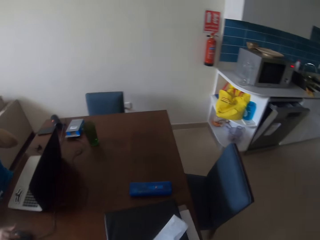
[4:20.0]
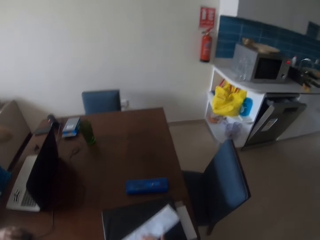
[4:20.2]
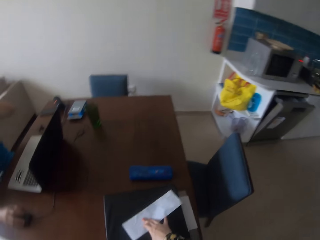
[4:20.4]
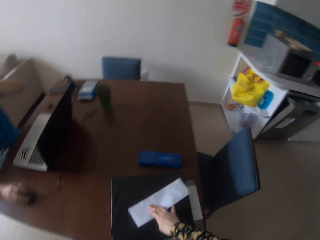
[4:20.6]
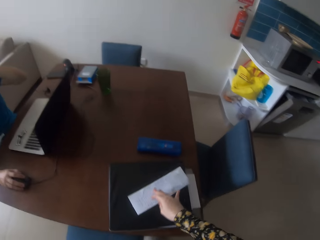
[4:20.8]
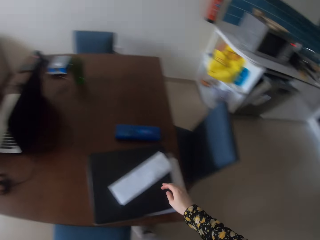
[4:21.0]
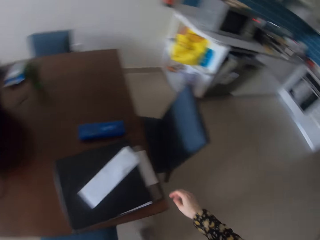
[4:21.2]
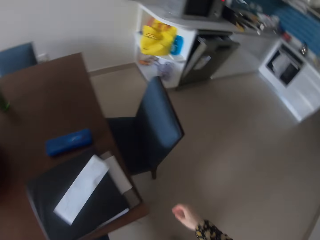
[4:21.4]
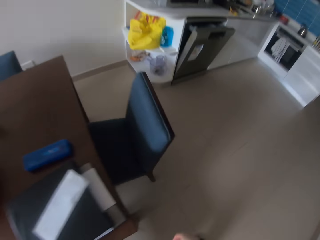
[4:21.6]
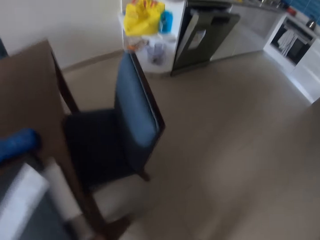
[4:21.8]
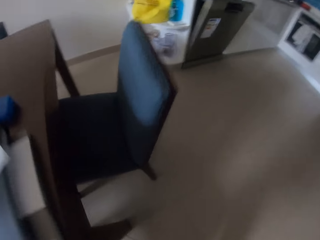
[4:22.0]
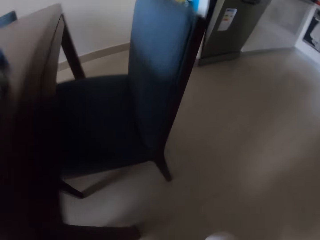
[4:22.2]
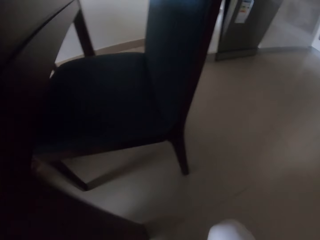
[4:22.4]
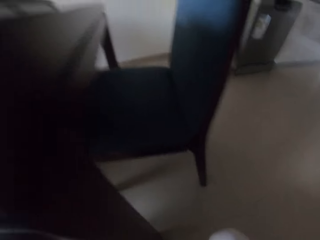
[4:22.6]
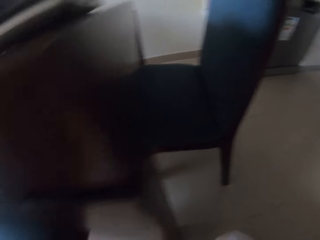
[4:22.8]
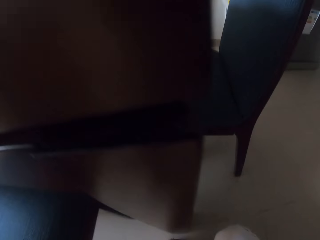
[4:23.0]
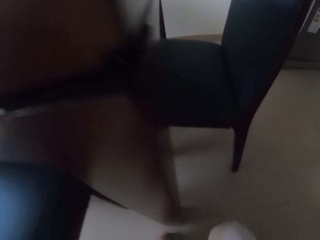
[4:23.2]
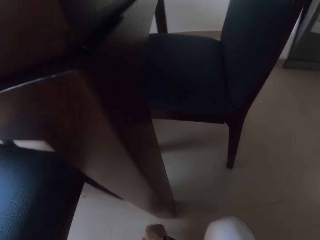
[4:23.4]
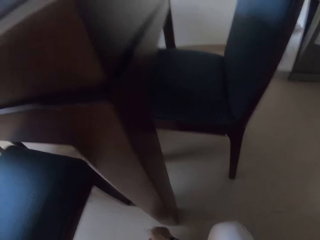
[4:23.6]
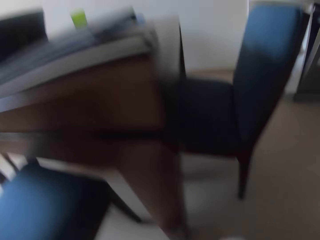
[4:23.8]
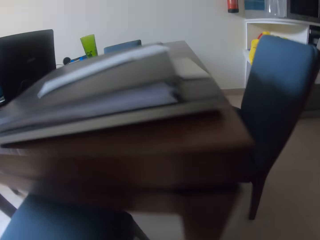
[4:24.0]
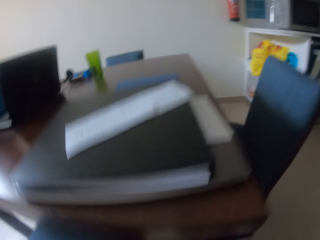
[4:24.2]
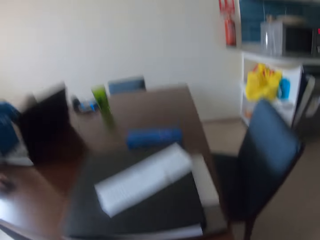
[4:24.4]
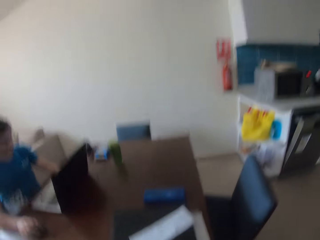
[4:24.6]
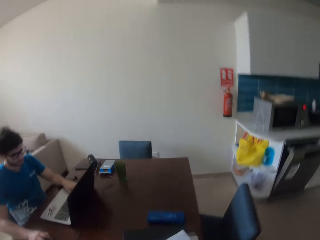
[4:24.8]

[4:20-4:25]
The camera wearer arranges the table. They hold the paper. They look under the table.

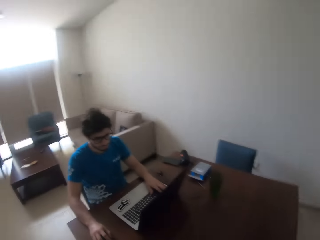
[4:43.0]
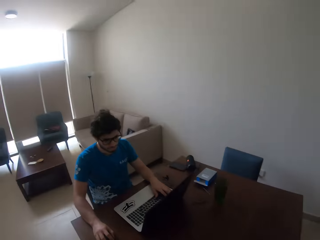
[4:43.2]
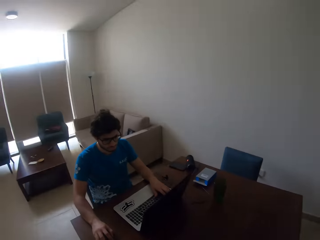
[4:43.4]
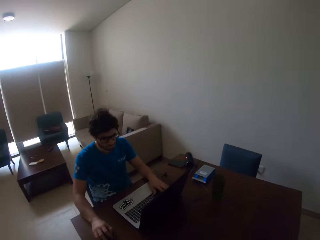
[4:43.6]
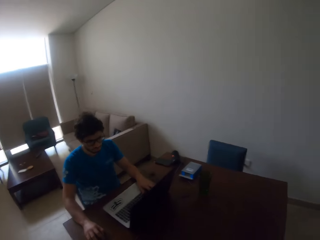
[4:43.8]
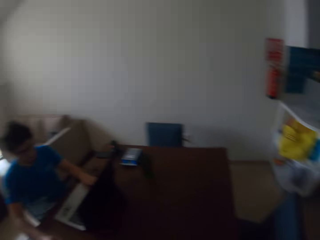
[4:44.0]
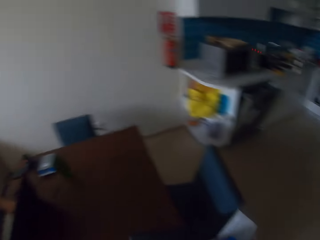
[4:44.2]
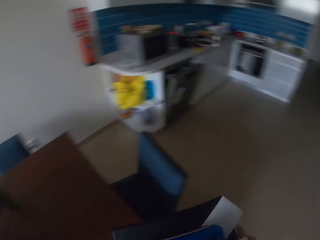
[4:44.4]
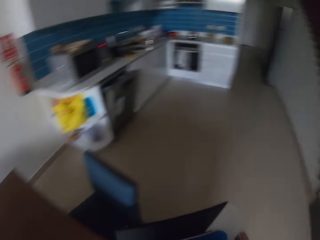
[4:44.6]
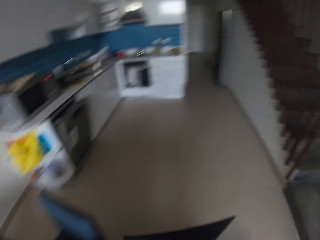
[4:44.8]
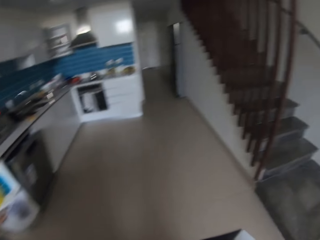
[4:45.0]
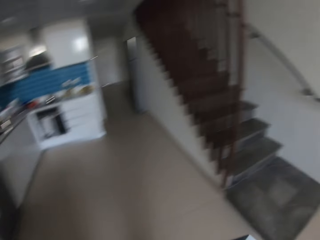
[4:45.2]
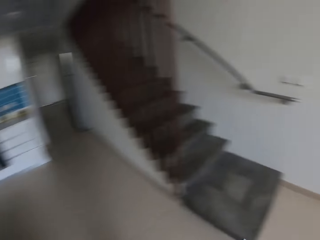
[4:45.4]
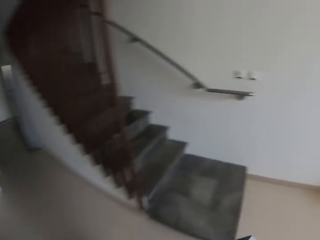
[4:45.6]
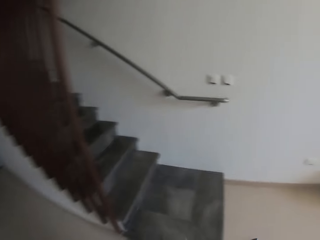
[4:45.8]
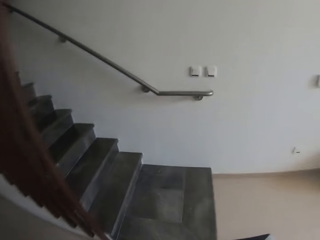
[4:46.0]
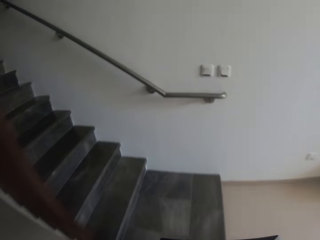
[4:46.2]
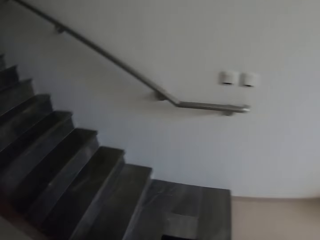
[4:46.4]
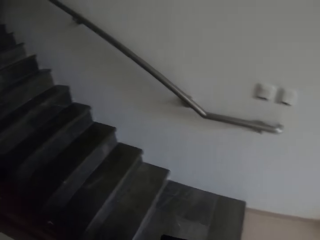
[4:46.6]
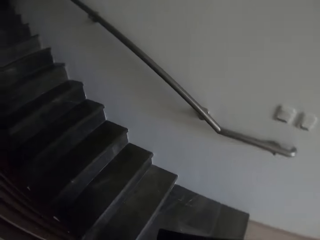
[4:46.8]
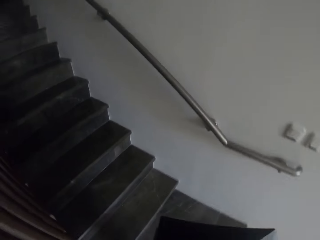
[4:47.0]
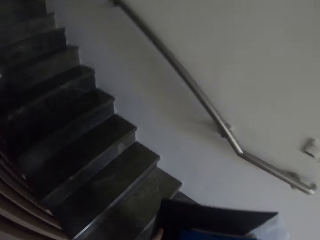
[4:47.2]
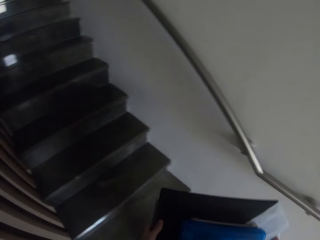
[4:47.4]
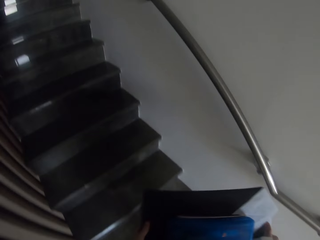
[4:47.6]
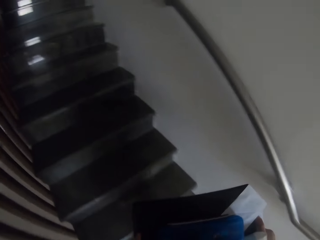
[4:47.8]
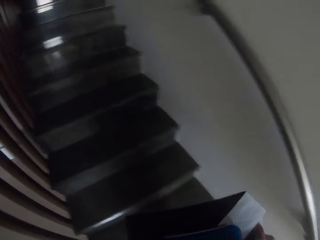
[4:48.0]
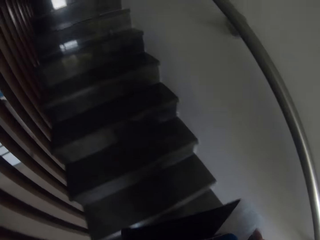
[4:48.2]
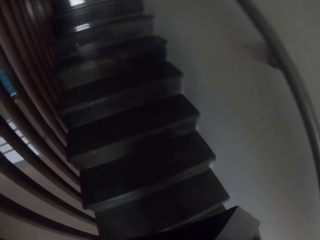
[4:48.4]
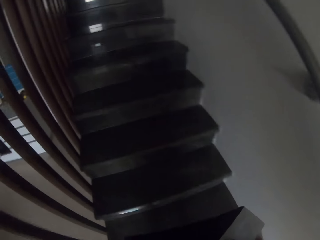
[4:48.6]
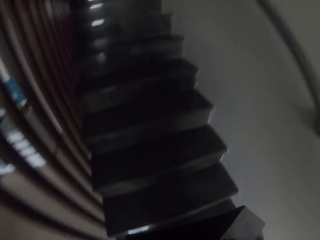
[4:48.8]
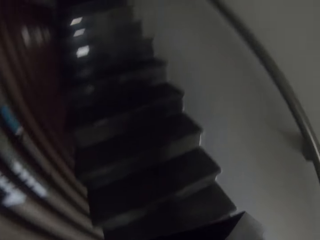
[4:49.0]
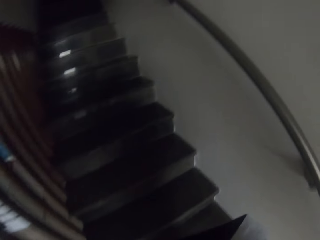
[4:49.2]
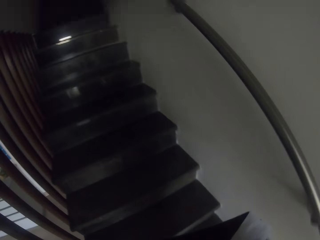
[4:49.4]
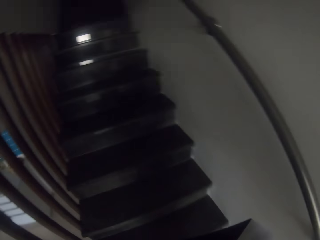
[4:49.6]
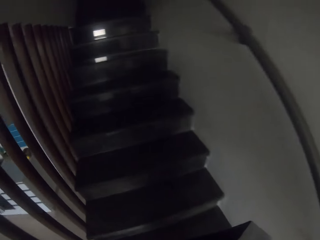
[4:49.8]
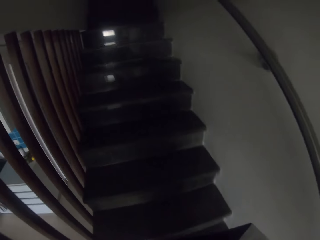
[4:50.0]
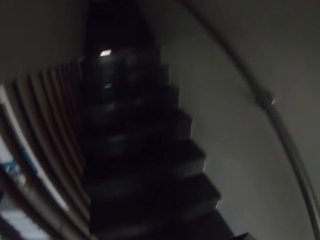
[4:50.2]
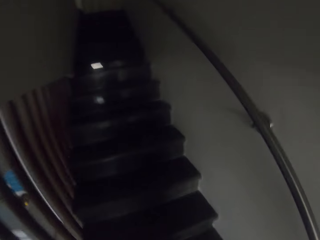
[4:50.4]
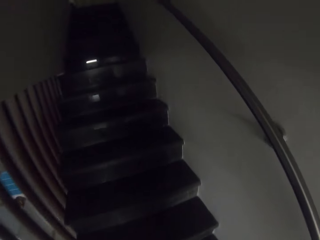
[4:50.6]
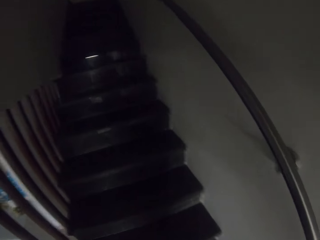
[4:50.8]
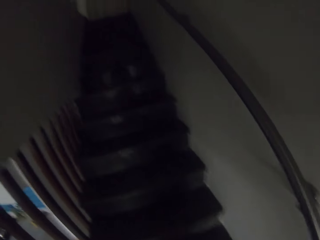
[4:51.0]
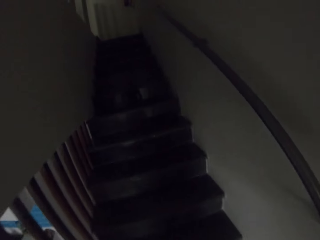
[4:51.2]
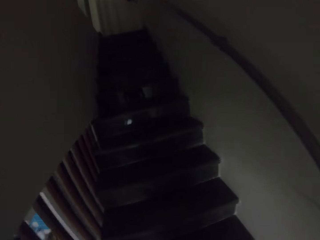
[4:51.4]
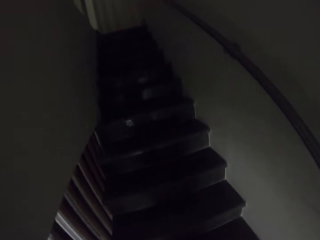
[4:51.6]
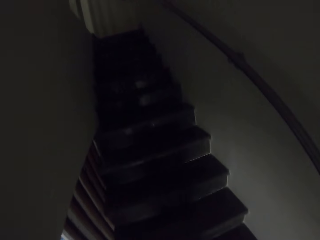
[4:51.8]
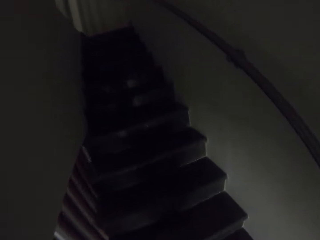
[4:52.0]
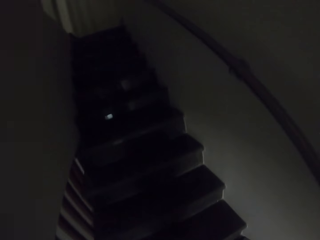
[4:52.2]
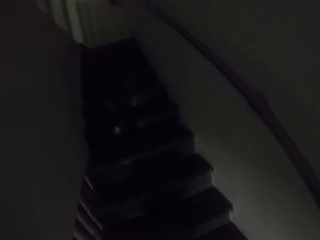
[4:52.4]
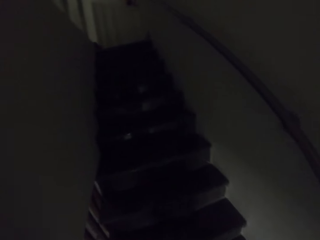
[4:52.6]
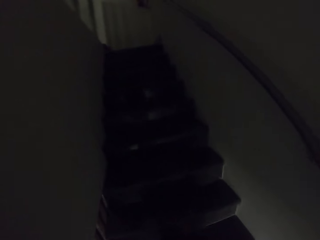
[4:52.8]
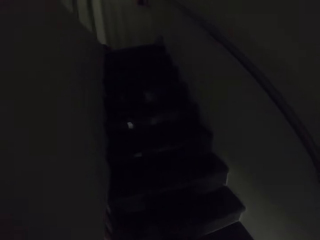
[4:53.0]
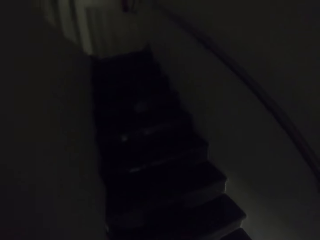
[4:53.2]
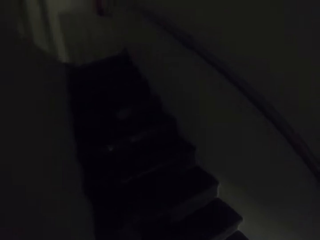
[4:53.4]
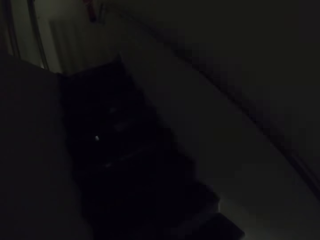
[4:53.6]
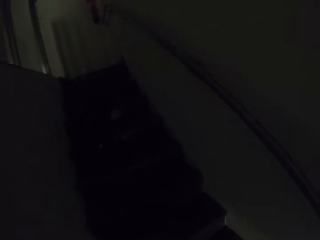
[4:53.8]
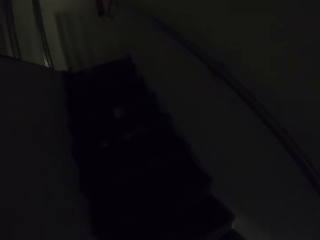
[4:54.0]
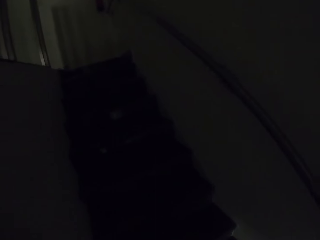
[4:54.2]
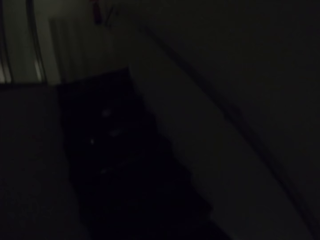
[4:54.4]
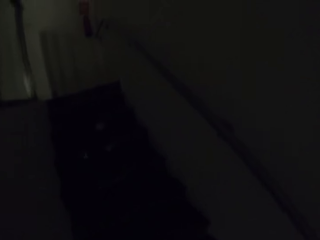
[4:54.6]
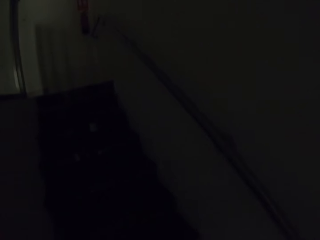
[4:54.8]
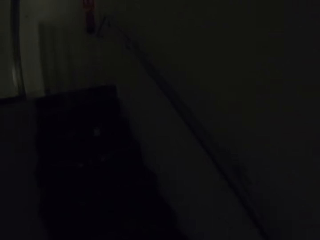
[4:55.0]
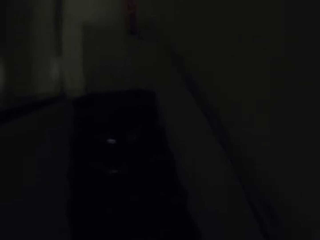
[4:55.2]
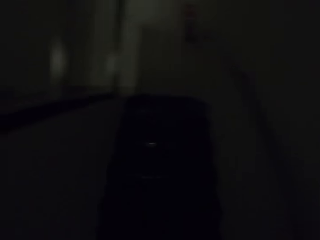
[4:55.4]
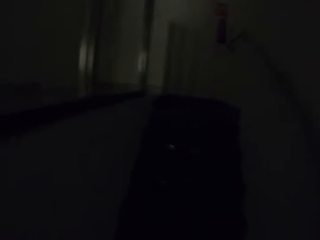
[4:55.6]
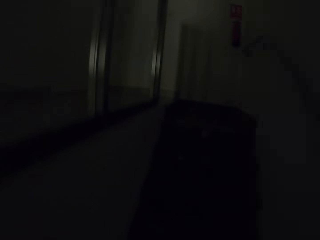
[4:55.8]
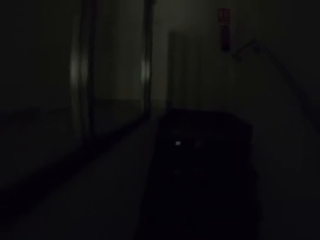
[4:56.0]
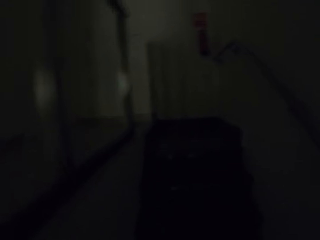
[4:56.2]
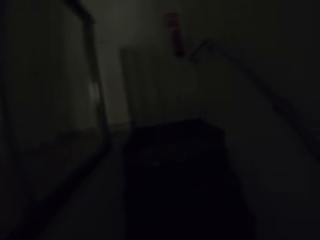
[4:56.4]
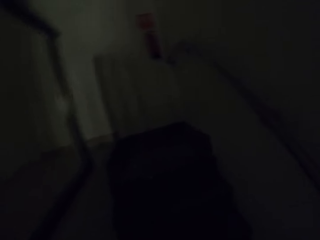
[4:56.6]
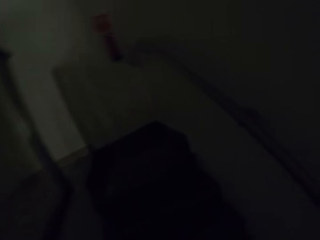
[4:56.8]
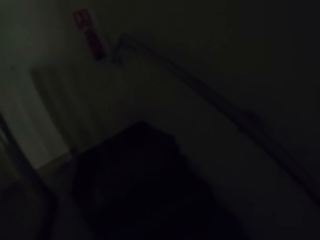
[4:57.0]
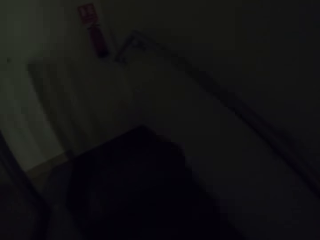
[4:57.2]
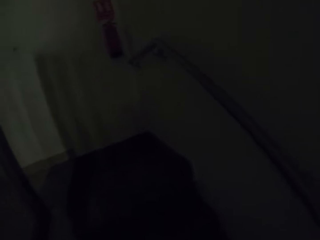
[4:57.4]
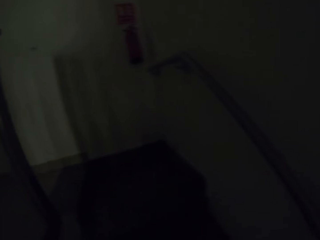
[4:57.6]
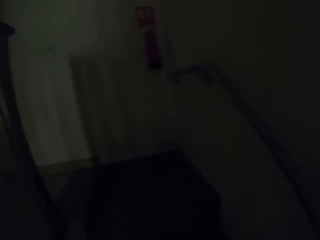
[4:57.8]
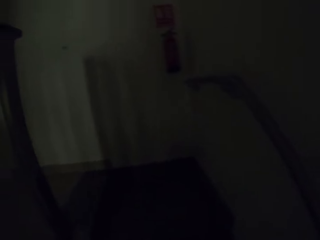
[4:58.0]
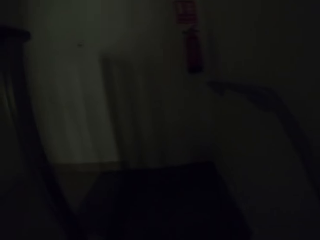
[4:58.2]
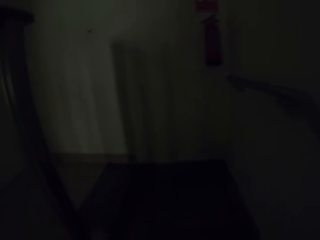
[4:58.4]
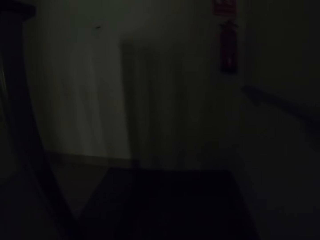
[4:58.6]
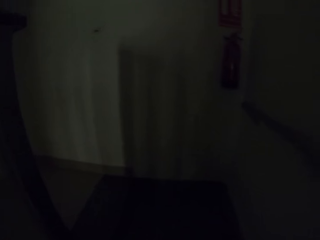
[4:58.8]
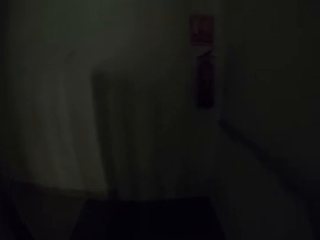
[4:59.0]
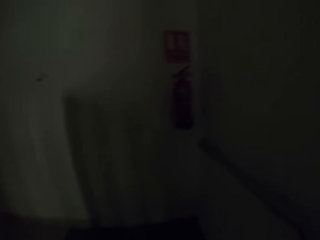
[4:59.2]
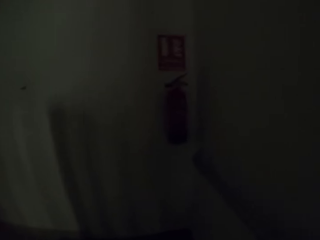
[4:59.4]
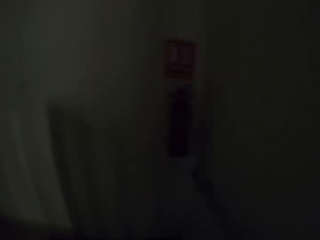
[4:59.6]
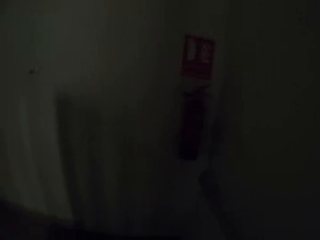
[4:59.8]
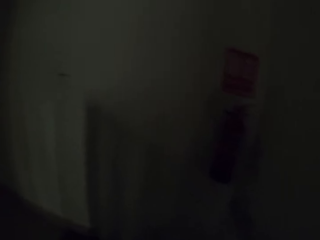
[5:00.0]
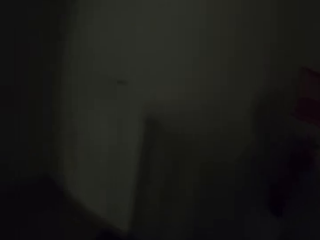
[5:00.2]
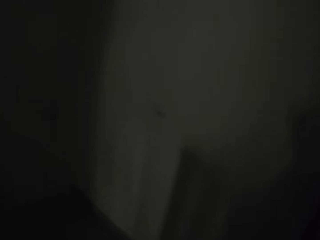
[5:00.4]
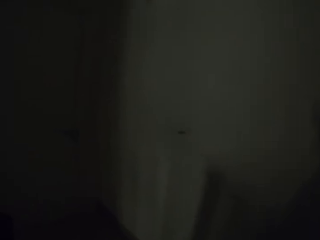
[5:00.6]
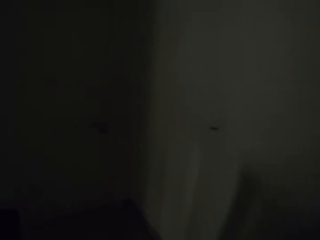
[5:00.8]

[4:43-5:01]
The camera wearer lifts the laptop. They walk away from the table. They walk up the stairs.
